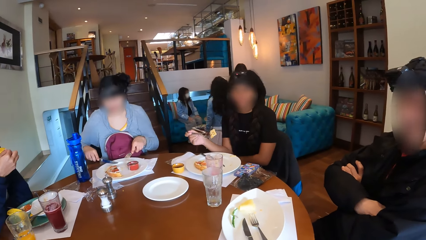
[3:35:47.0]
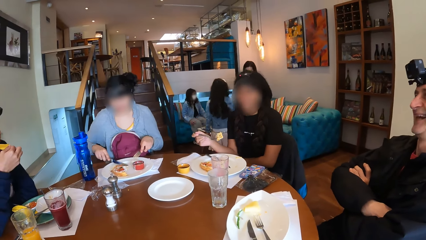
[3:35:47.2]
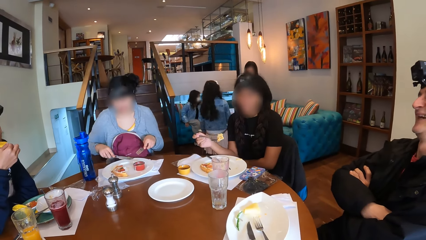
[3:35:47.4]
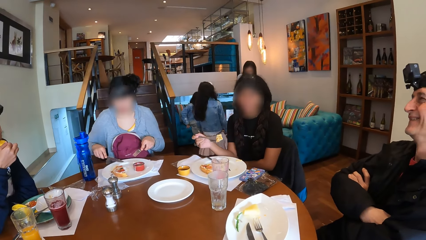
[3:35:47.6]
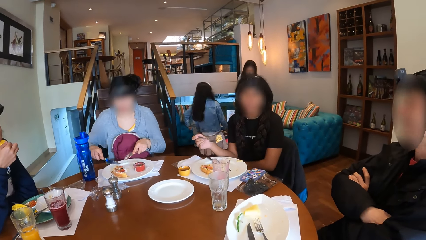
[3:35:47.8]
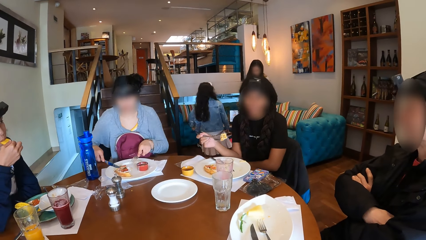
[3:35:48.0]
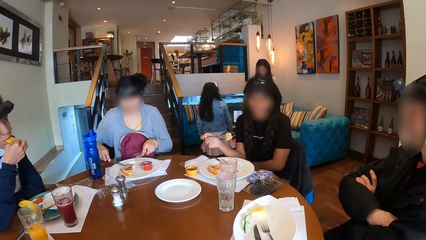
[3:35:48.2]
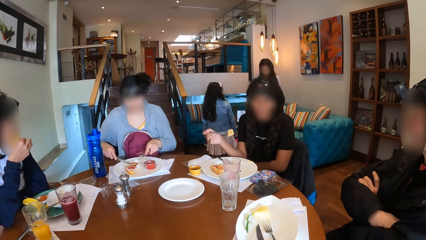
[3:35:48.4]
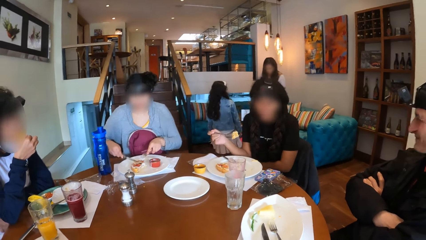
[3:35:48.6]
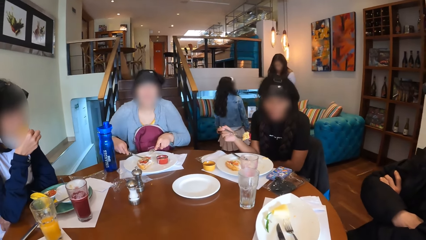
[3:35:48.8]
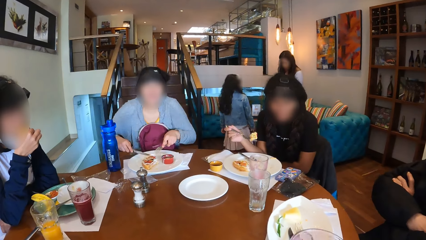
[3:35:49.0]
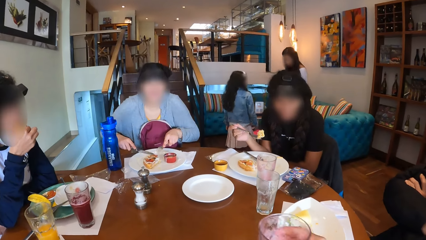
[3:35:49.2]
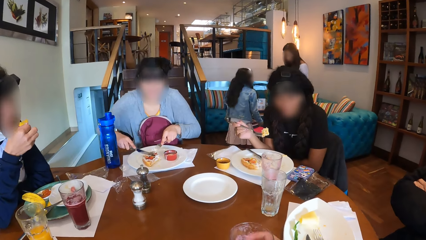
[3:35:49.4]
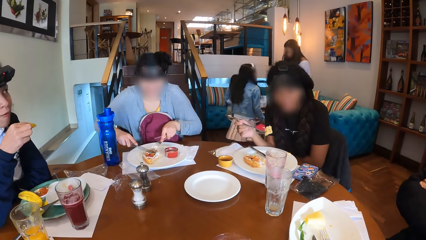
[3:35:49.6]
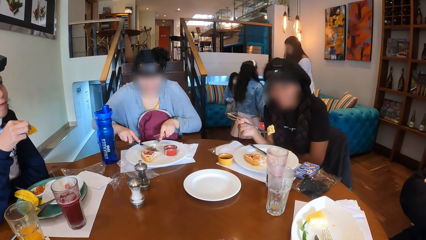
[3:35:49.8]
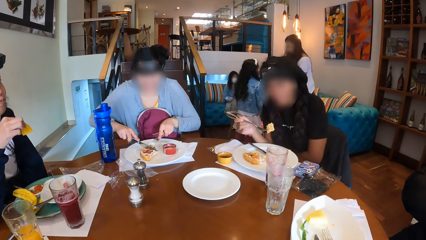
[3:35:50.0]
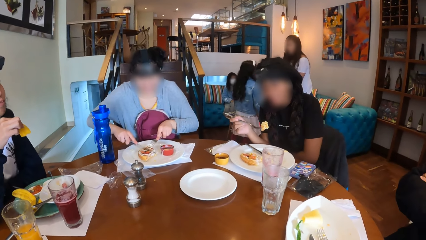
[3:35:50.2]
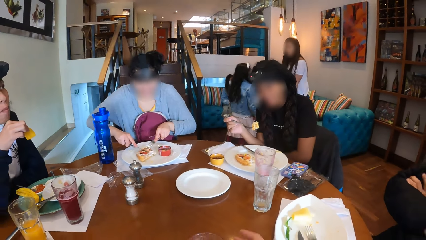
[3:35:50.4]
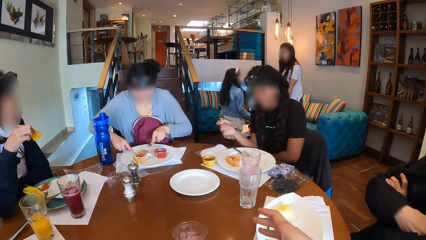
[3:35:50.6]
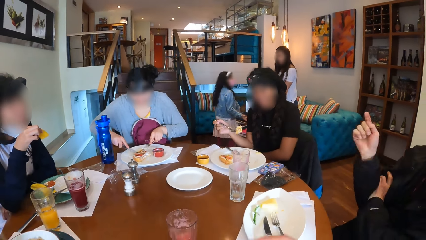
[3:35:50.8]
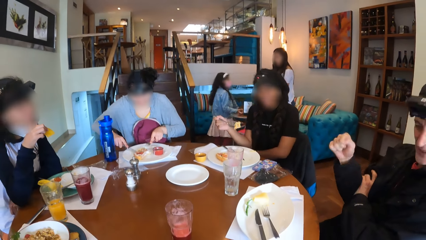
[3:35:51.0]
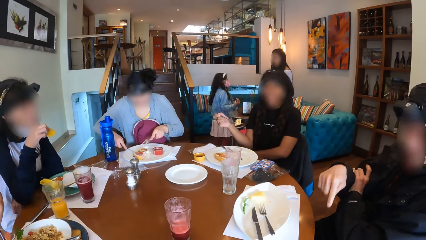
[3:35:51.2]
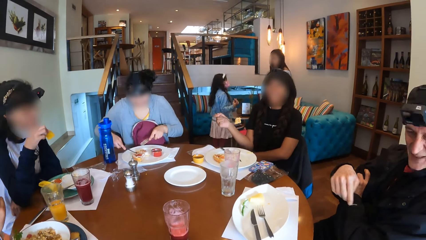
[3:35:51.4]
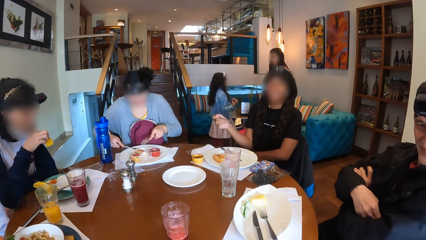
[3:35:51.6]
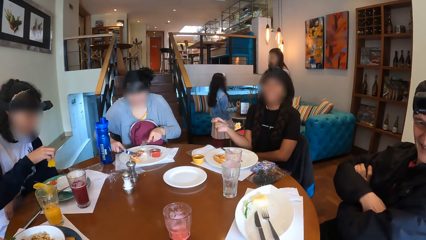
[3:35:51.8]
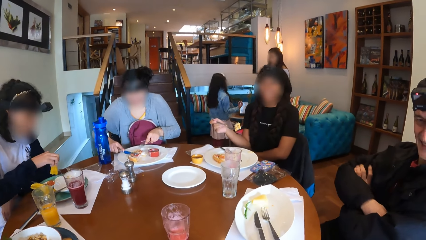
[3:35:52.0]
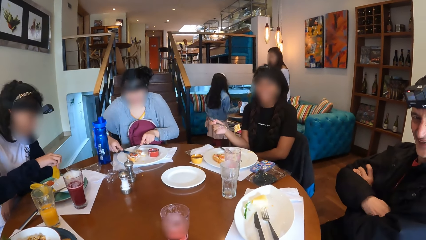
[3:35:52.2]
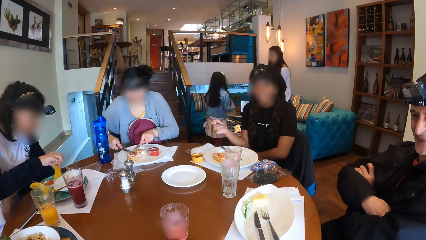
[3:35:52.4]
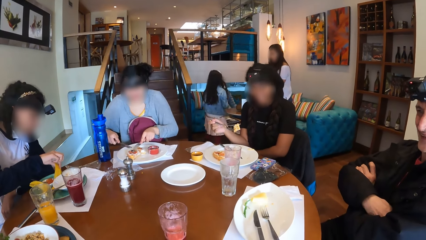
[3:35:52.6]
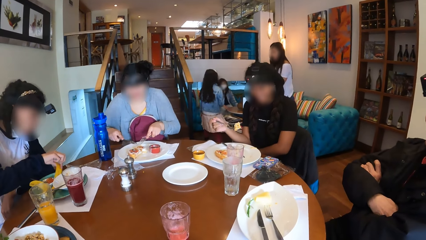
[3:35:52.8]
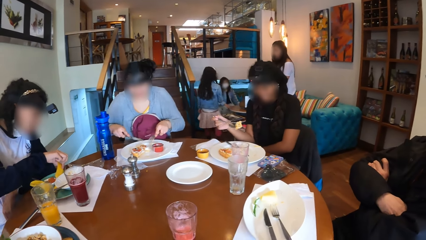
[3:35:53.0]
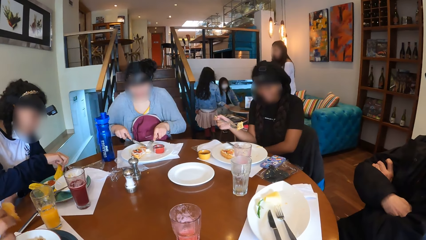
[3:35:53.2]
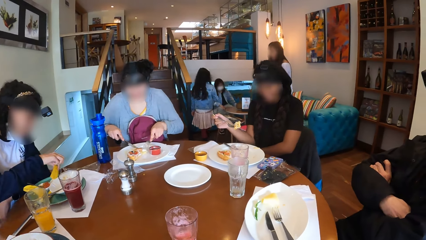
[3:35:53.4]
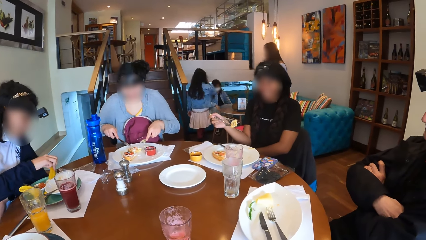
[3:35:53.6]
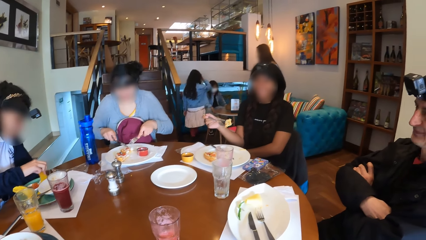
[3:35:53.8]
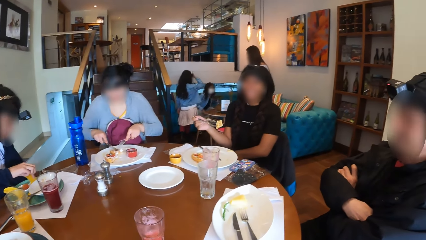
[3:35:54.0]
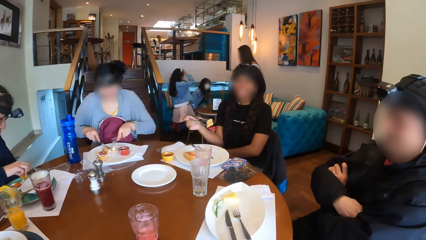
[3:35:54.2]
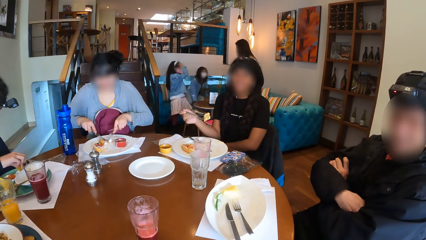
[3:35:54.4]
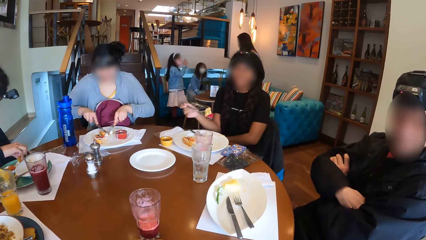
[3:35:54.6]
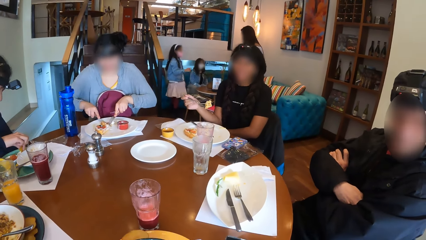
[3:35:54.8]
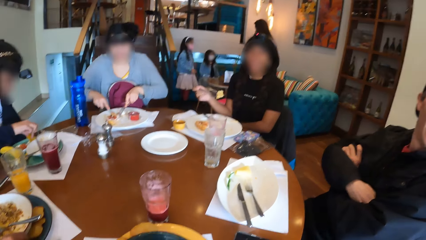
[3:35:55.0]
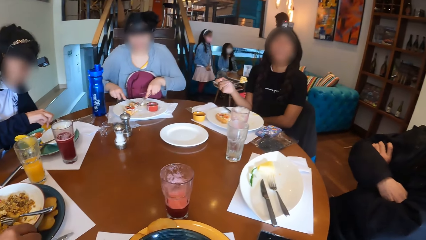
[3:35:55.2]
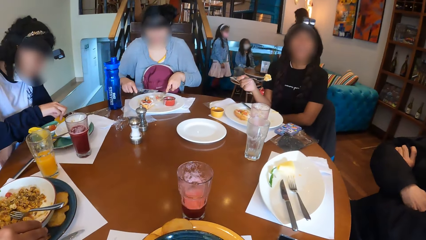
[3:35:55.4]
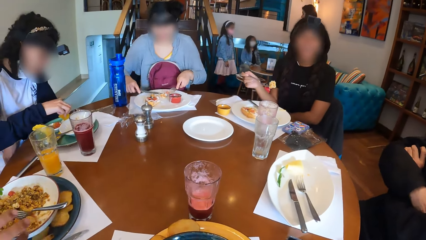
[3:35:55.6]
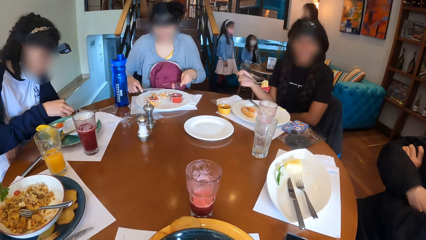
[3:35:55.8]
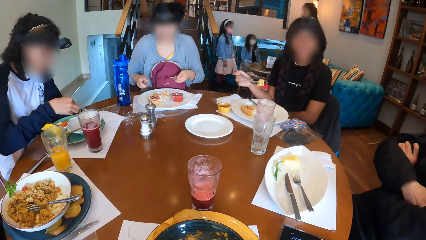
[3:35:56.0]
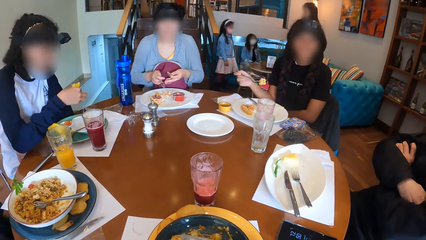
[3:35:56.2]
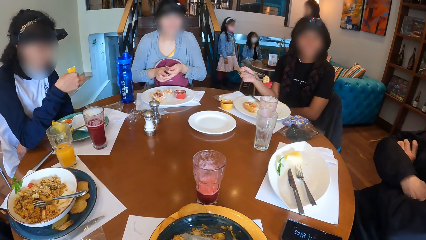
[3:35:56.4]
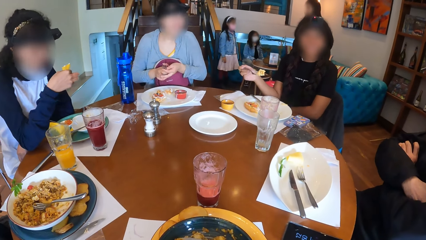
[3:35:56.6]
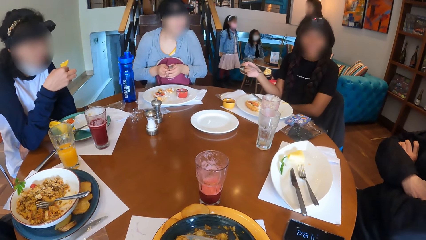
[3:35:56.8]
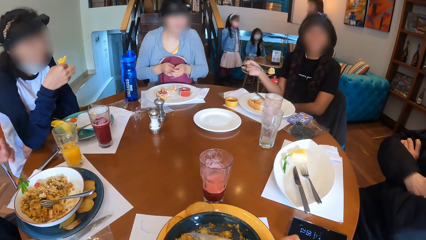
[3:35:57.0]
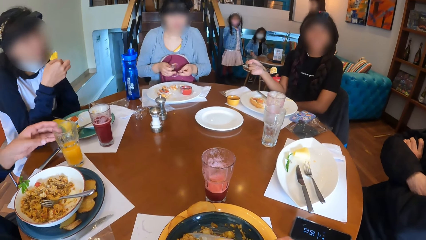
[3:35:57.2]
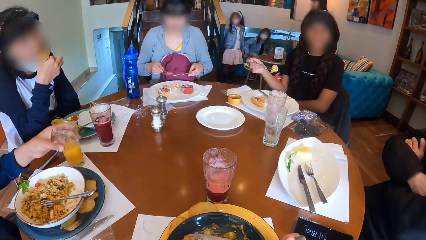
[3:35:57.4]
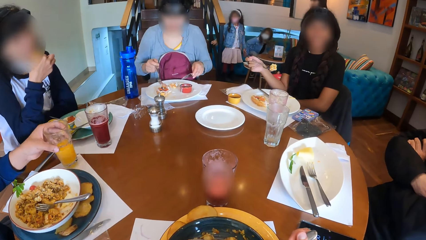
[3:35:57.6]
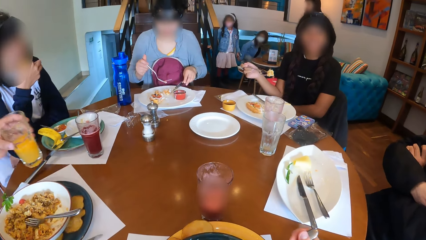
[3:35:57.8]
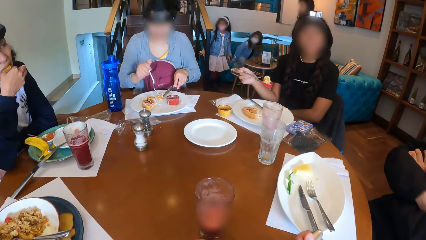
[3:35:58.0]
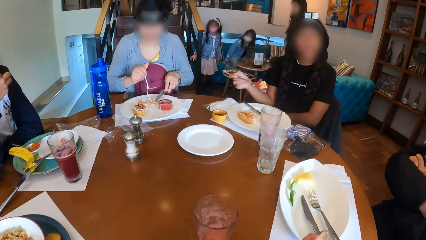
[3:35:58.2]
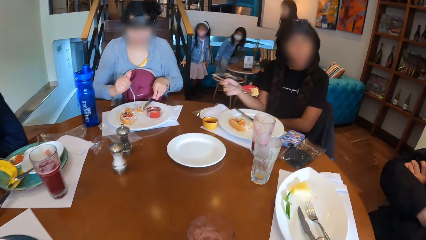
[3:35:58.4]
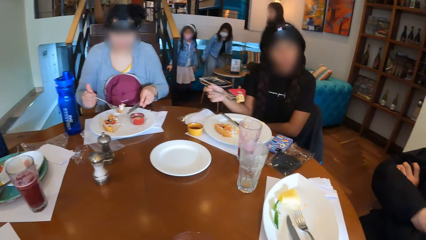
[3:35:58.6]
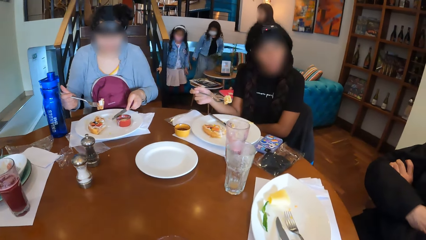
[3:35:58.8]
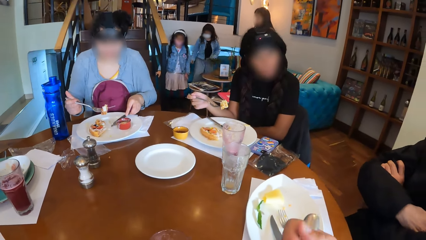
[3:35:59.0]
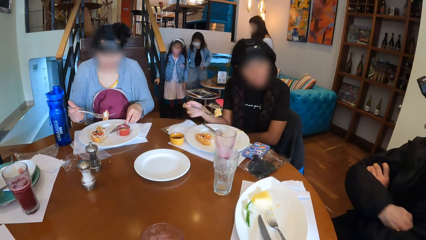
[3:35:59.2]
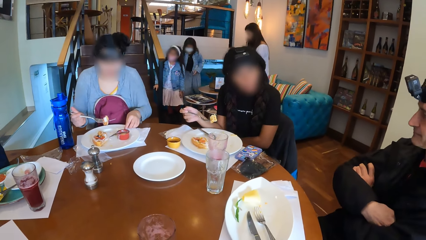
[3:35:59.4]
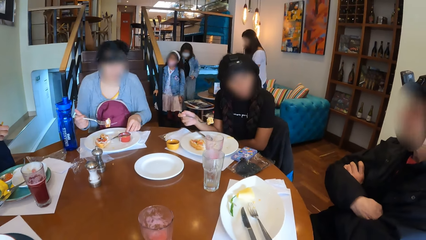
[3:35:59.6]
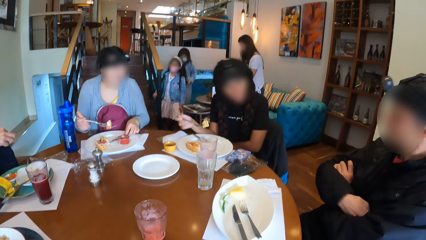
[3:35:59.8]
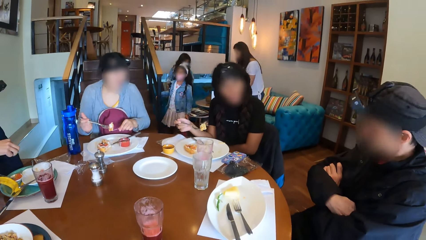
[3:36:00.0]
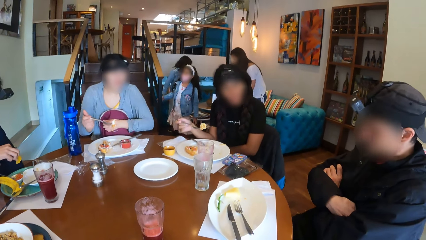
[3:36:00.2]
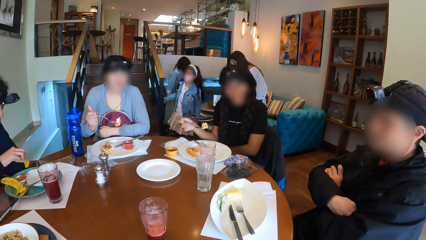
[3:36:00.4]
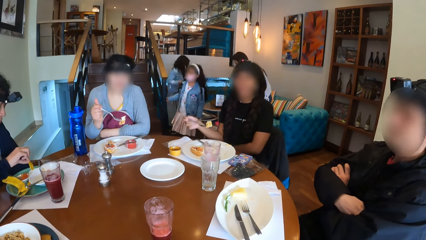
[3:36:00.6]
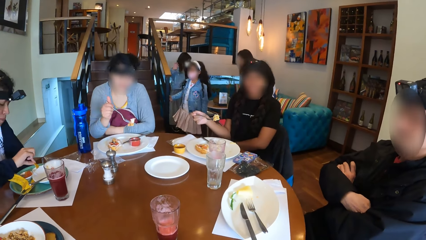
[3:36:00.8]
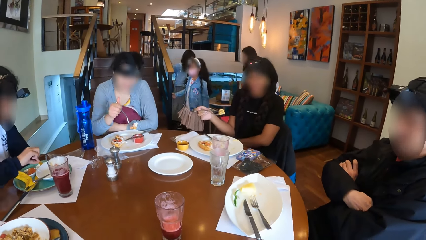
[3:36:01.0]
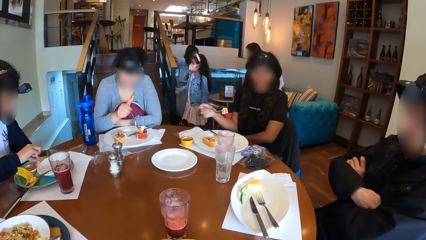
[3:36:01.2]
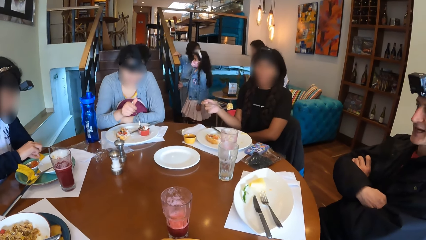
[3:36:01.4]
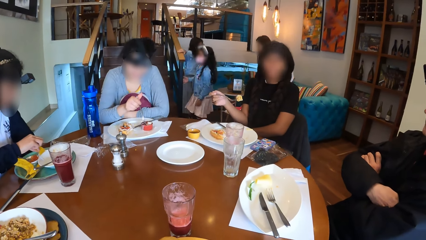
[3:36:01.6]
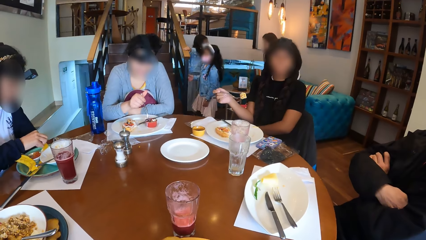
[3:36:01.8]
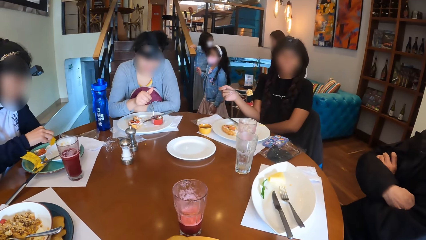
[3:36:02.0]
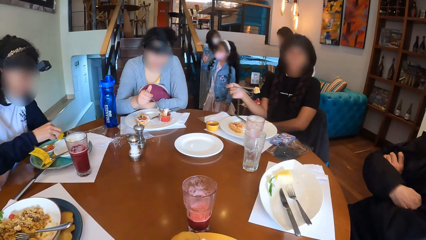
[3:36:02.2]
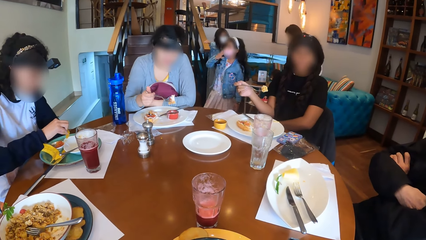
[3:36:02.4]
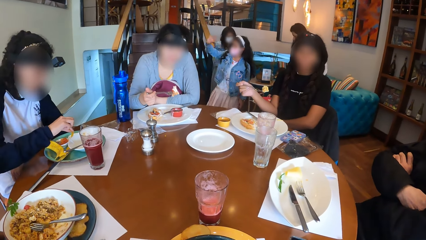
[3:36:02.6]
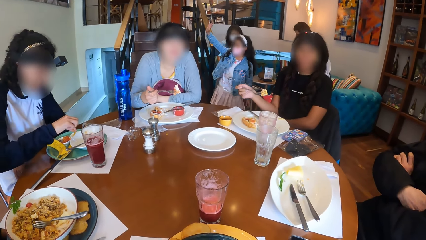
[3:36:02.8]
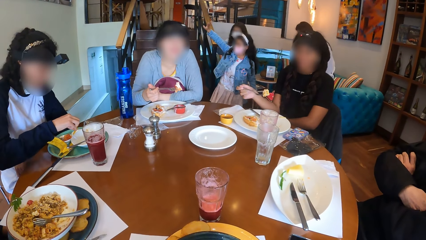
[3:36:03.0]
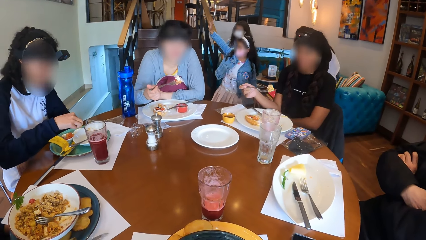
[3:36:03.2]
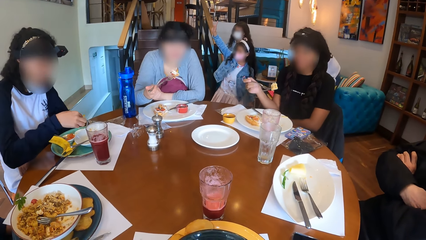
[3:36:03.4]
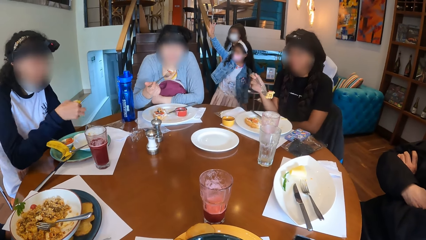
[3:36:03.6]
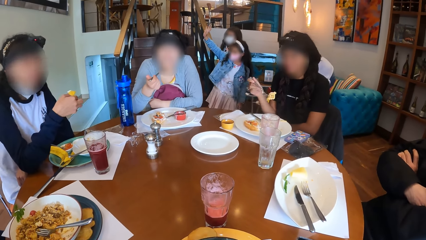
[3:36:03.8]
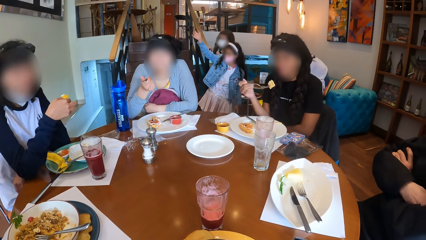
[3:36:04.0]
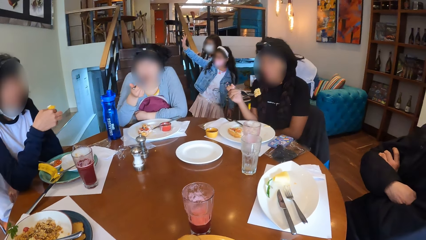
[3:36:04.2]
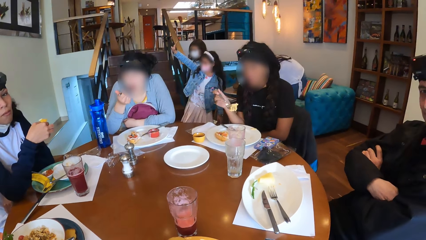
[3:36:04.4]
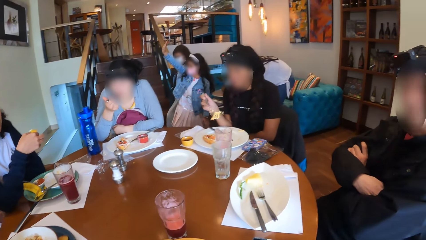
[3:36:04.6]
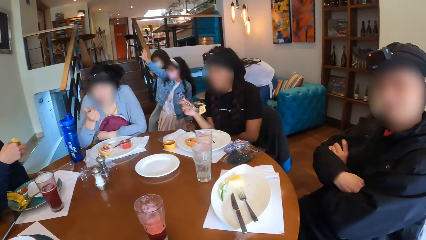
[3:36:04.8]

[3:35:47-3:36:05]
The camera wearer looks around. A woman eats the plantain in her right hand. The camera wearer drops the glass cup in her right hand on the table. Another woman cuts the food on the plate with the knife in her right hand. A man makes hand gestures with his right hand. The camera wearer raises a hand and looks around. The first woman dips the plantain in her right hand into the sauce in the plate on the table. The second woman cuts the food on the plate with the knife in her right hand. The first woman eats the plantain in her right hand. Another man lifts the glass cup on the table with his left hand. The camera wearer eats food and looks around. The second woman drops the knife in her left hand on the plate. The first woman dips the plantain in her right hand into the sauce in the plate on the table. The second woman dips the food on the fork in her right hand into the sauce on the plate and eats the food on the fork in her right hand.
